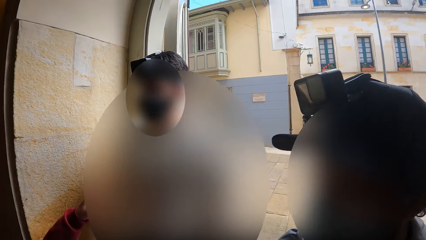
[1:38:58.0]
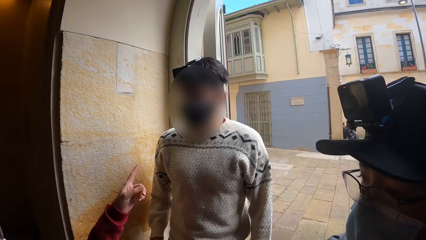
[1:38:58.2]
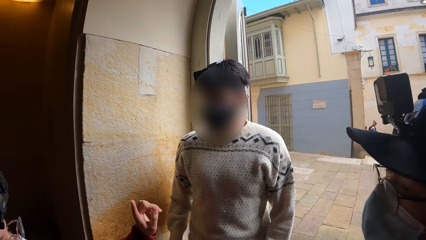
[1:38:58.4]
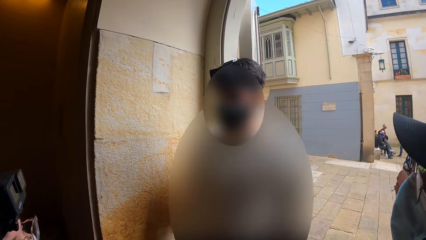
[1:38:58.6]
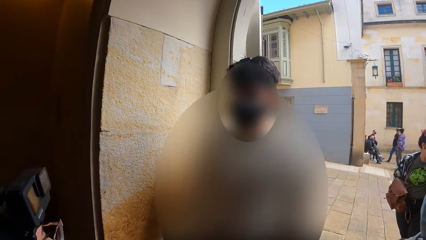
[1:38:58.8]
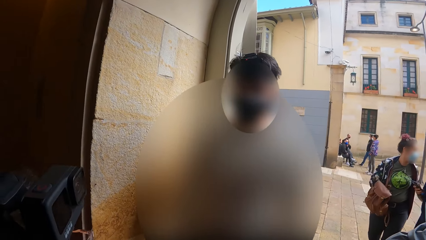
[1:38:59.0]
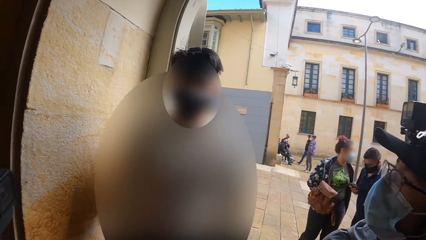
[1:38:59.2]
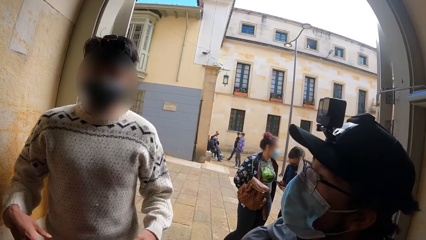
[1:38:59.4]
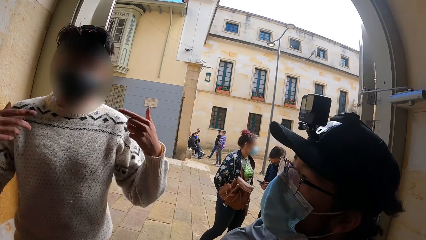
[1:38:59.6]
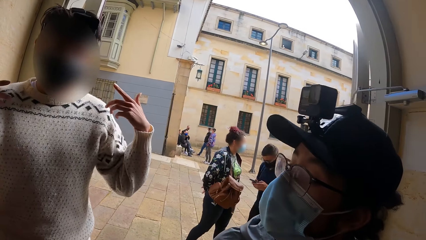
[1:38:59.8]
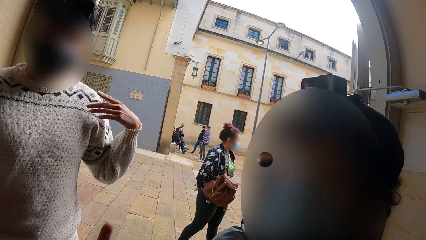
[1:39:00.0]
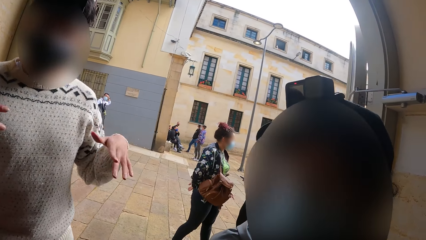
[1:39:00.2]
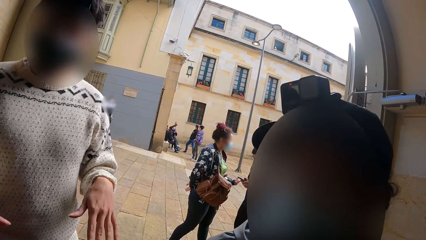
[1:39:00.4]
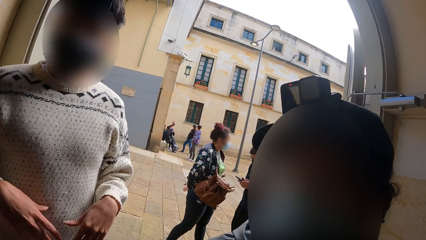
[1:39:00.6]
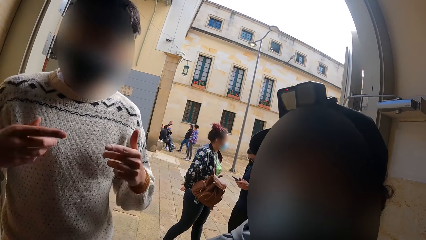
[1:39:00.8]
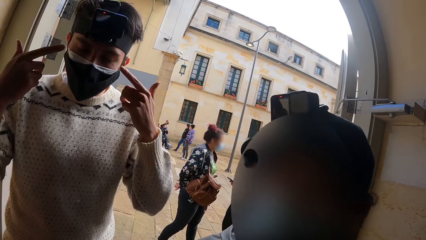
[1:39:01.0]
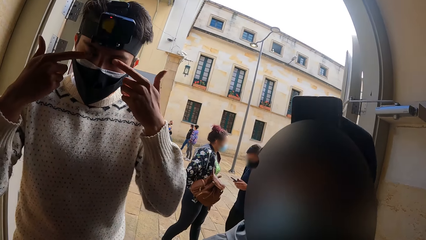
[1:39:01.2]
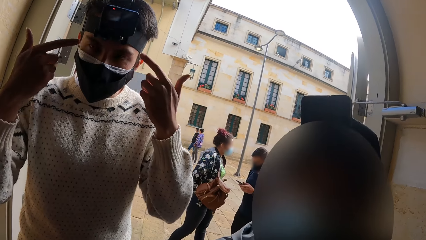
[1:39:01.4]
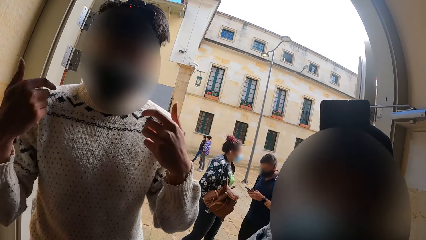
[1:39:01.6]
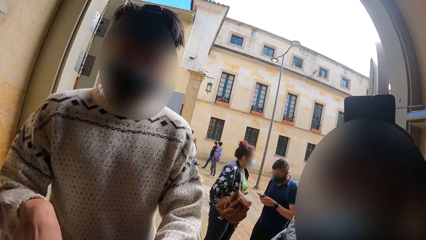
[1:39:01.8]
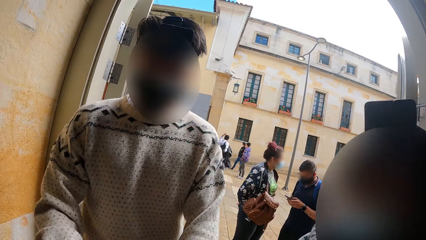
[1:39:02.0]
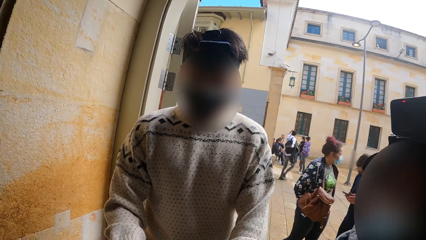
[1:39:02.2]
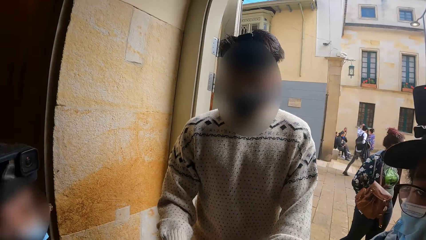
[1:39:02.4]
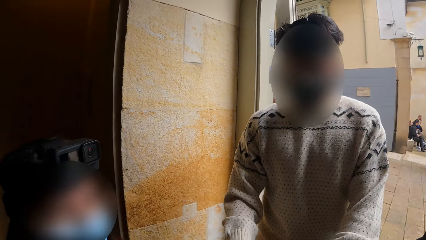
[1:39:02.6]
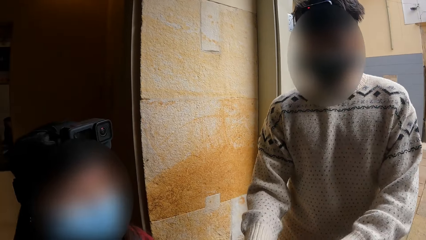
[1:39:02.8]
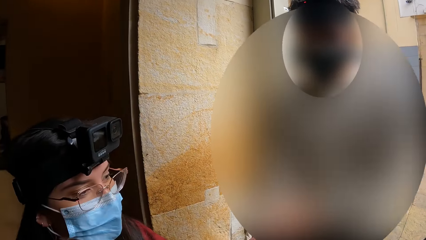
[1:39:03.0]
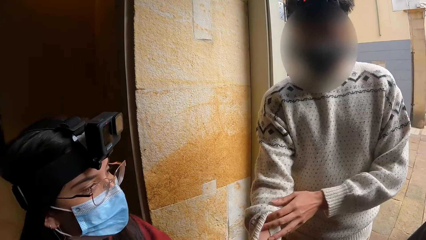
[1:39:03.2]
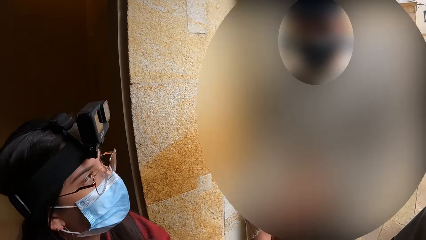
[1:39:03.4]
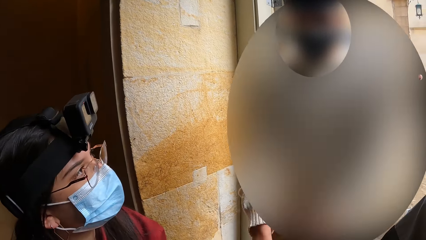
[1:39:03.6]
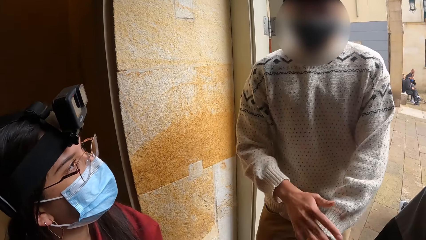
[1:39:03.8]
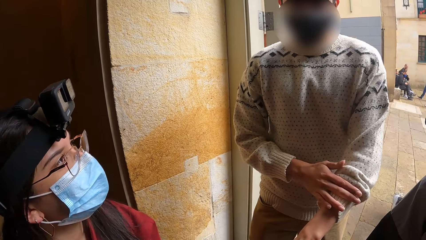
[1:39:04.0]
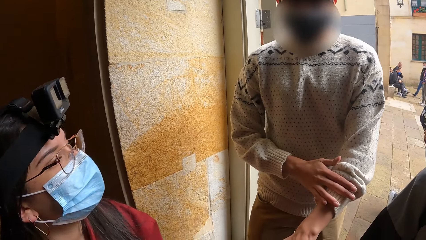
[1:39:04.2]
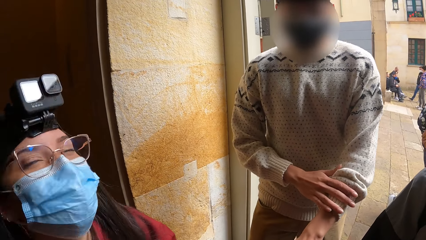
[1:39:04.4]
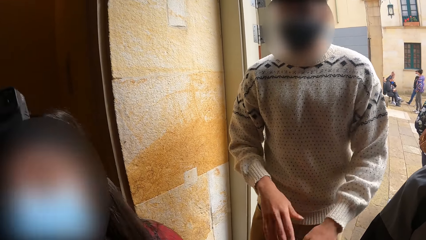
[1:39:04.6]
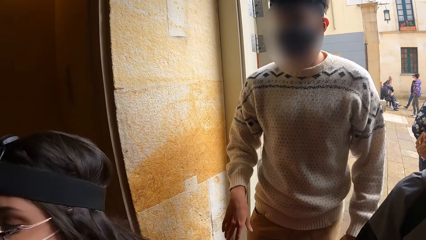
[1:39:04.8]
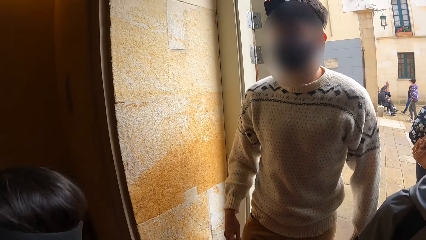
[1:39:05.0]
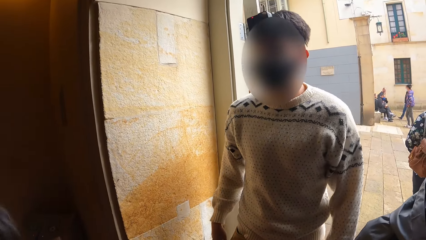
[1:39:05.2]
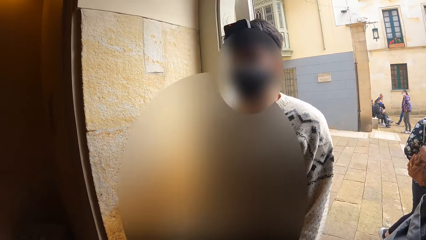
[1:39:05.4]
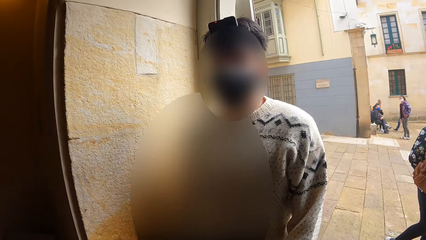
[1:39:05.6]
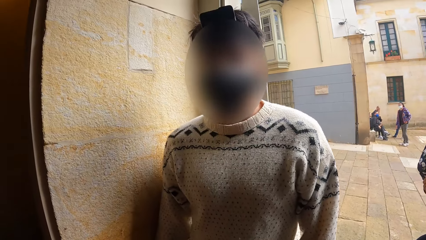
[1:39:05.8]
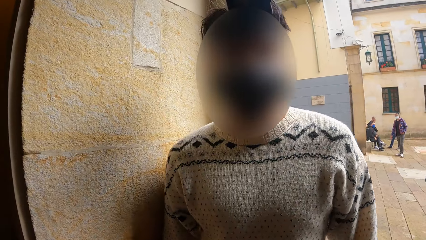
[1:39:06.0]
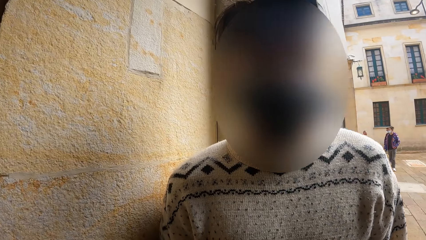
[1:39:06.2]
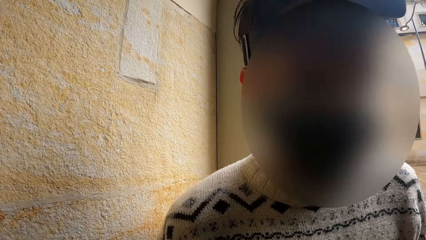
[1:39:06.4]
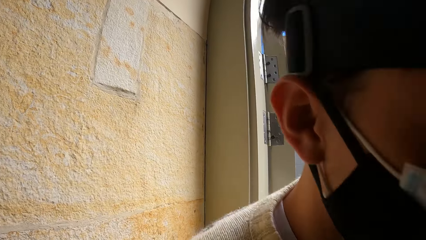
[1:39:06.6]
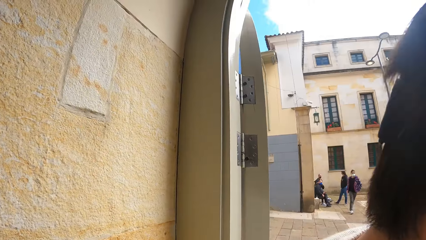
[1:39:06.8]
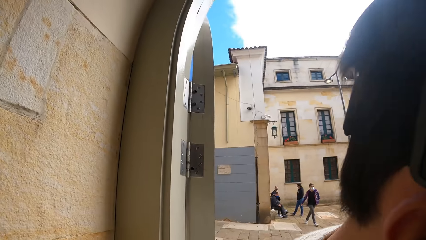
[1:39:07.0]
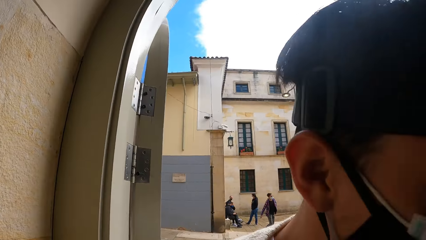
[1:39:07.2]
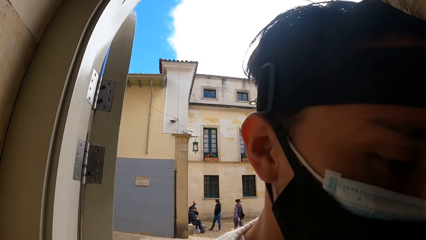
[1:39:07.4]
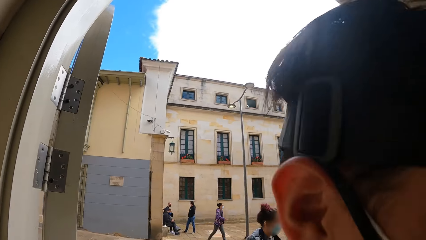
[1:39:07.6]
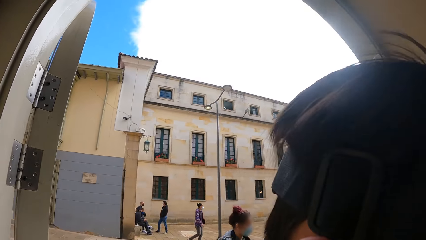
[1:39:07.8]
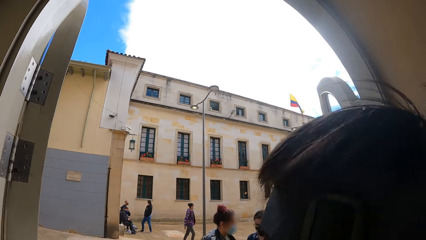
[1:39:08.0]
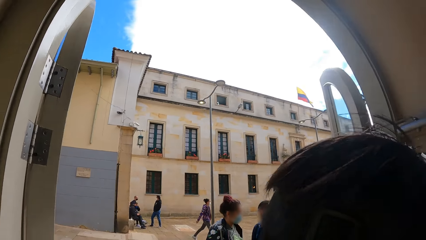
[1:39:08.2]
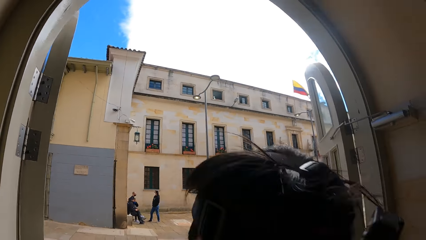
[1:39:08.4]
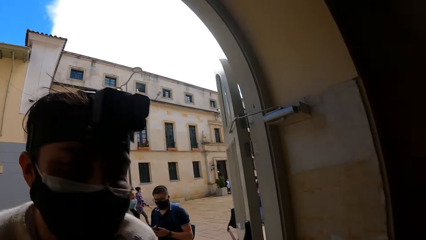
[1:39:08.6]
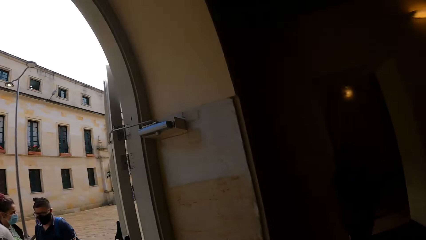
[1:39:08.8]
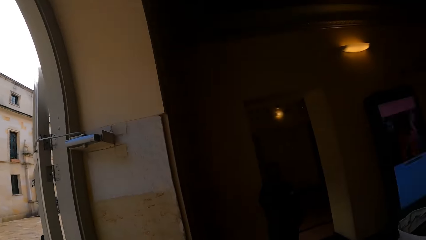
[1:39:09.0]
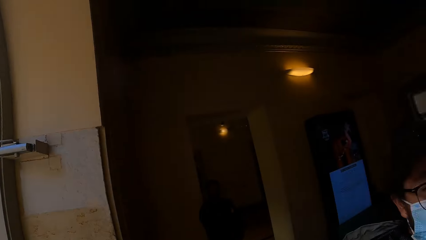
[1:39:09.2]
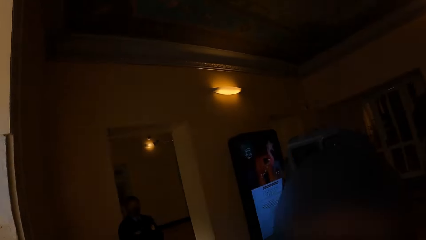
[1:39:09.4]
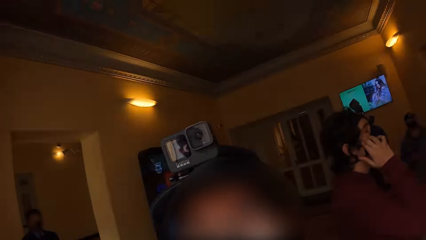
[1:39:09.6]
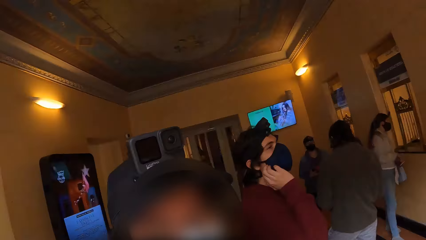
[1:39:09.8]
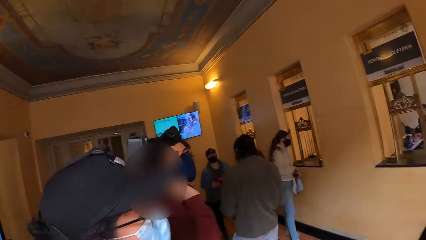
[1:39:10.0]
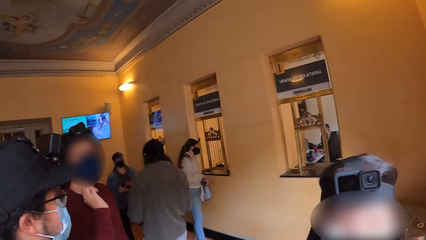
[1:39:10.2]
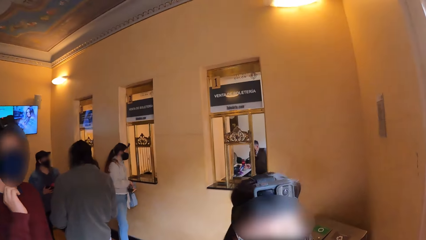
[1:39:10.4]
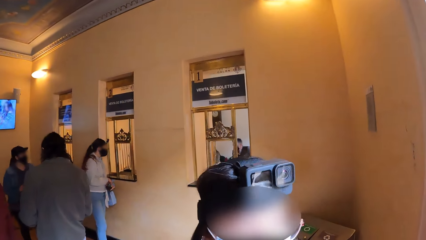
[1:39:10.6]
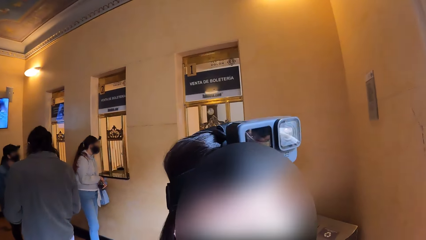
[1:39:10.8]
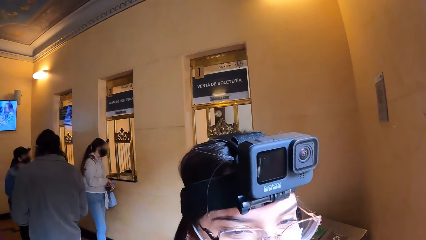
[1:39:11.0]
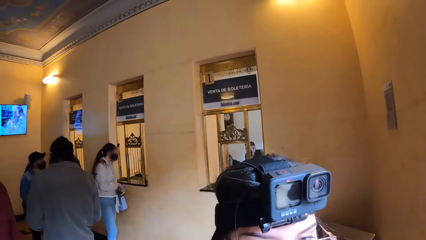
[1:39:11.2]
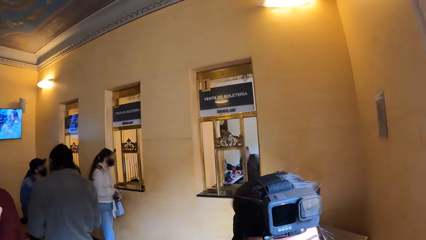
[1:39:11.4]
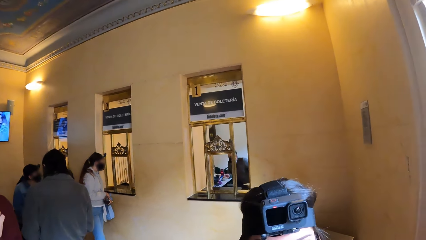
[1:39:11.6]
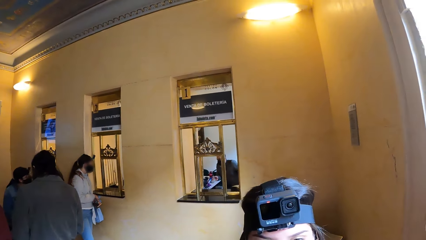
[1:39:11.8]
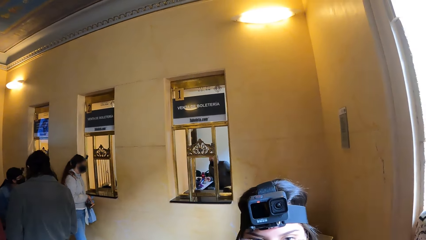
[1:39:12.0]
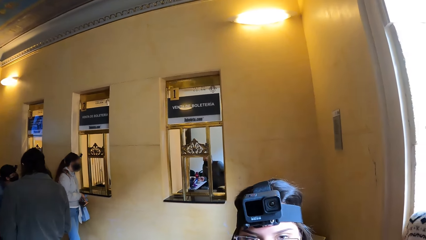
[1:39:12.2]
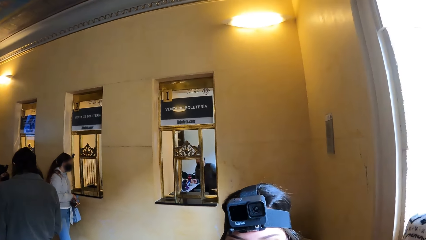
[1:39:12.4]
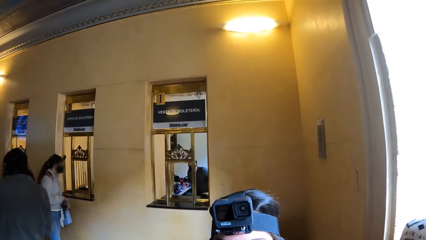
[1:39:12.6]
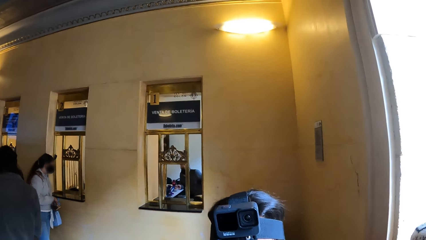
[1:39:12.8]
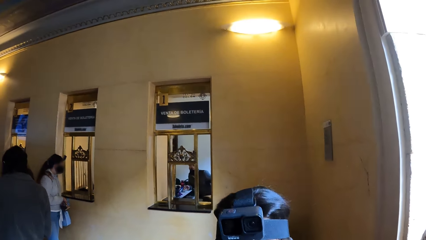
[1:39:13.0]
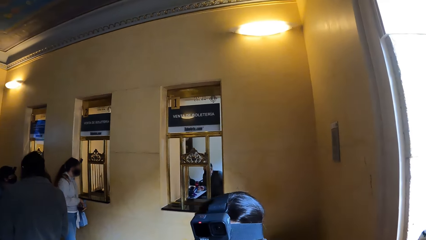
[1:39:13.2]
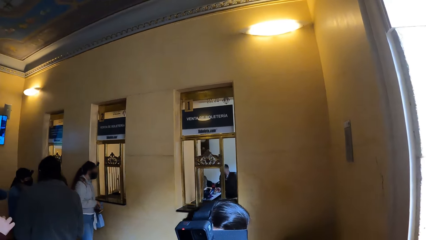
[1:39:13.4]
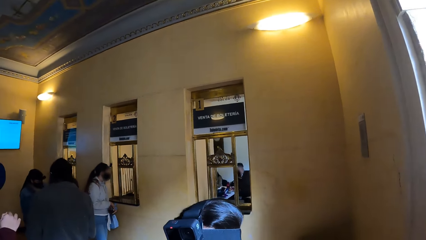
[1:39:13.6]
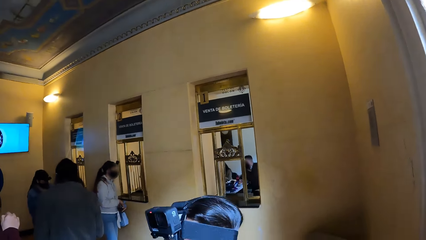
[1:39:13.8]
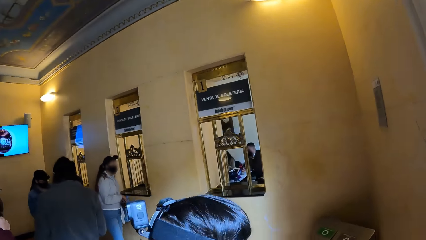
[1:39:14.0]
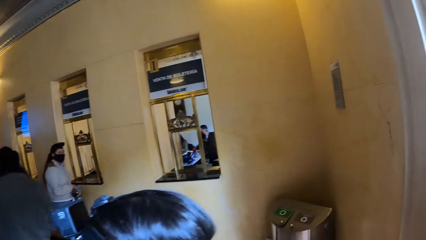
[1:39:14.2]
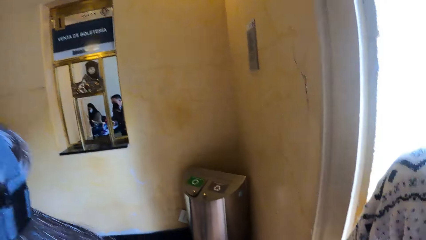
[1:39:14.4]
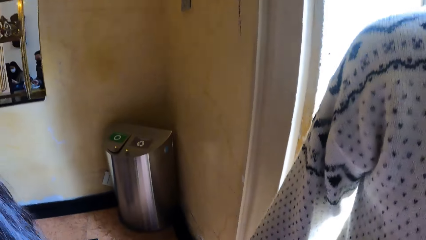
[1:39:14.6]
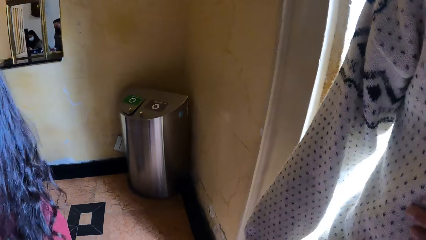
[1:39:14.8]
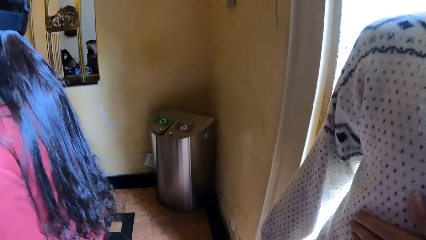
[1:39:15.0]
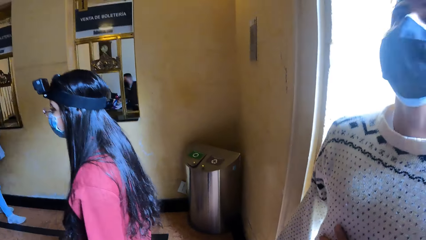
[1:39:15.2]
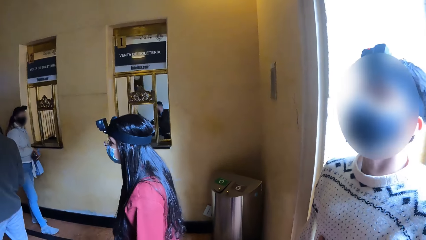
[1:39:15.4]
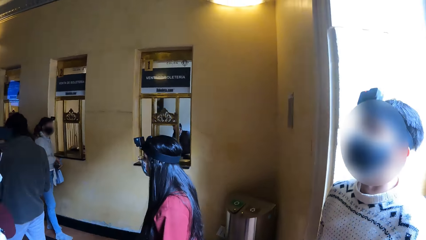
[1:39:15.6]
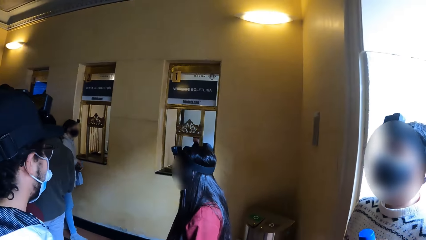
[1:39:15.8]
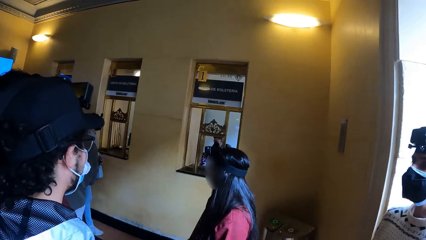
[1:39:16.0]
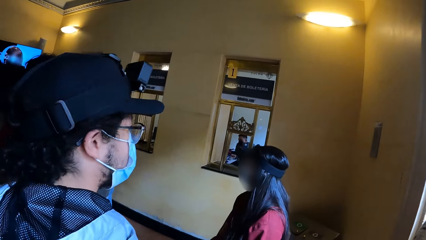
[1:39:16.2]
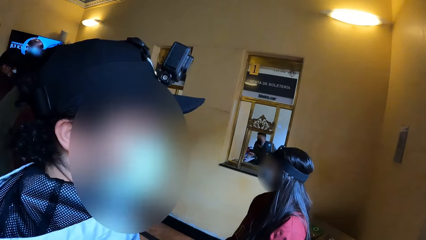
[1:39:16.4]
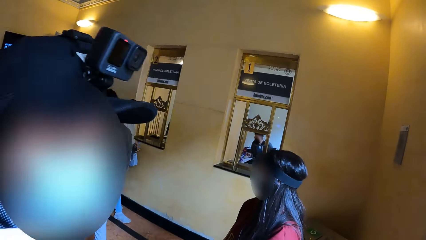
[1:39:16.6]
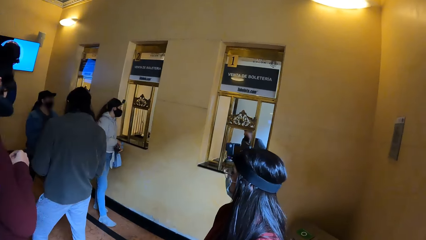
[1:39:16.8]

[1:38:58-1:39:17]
A man touches the clothes. The camera wearer looks around.
